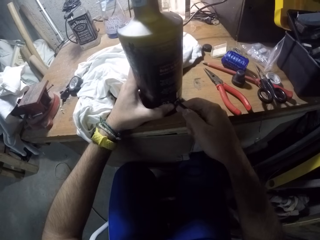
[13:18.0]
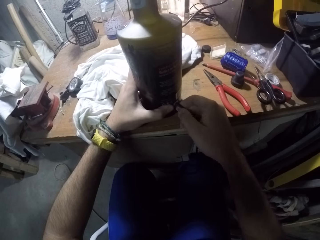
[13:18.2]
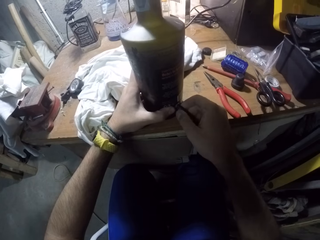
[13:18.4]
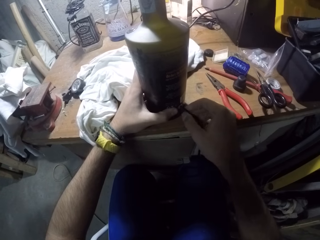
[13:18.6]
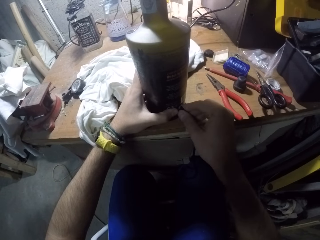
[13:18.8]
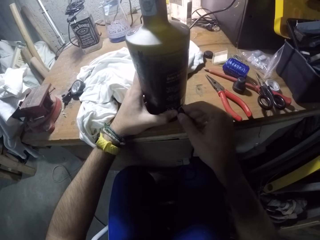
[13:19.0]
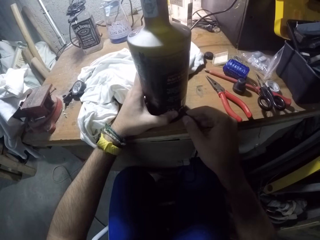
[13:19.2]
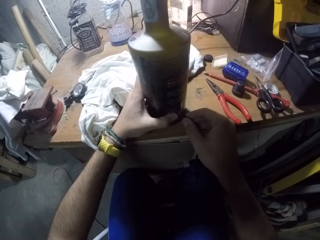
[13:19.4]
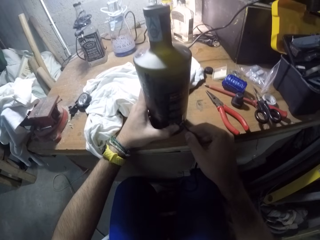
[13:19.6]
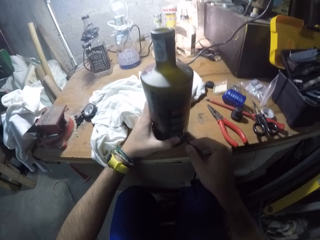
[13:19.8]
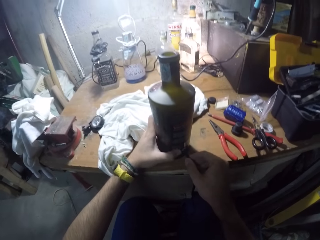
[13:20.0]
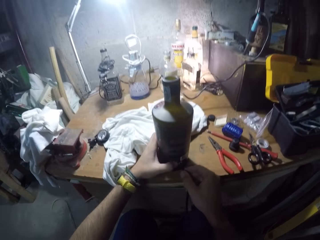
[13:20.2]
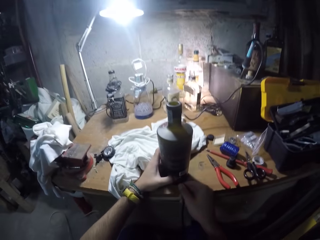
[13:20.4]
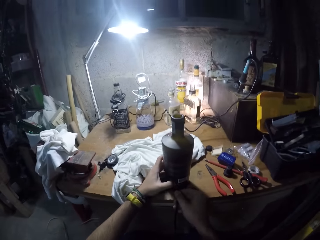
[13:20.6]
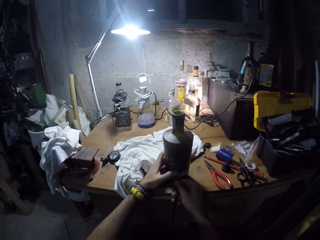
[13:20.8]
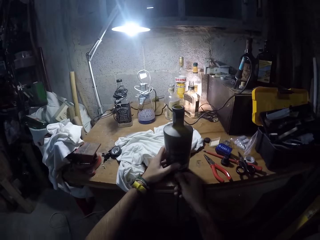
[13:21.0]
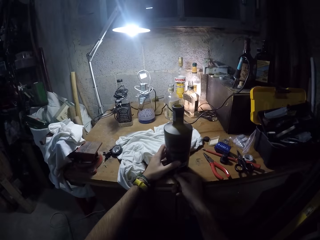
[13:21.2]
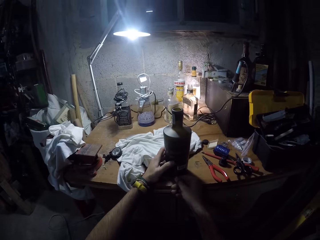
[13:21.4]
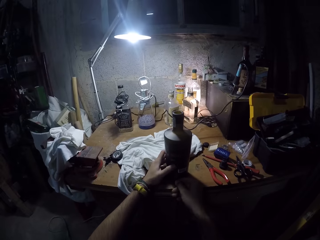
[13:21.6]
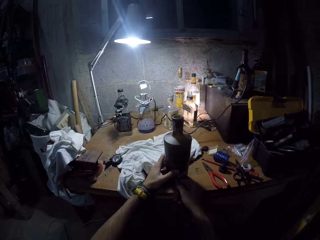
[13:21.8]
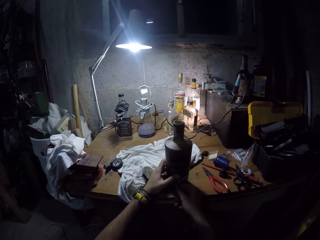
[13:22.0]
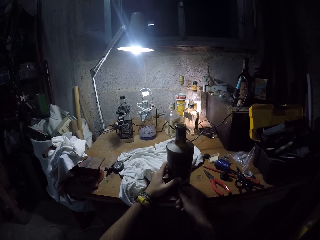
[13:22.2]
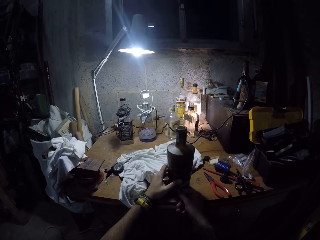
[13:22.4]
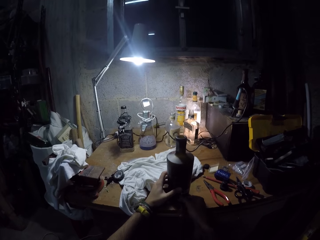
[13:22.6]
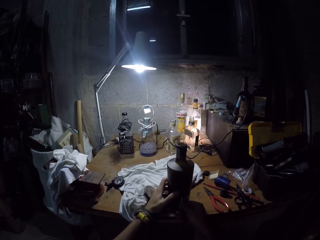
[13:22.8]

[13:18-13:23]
The camera wearer supports the bottle with his left hand.

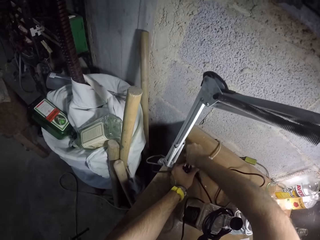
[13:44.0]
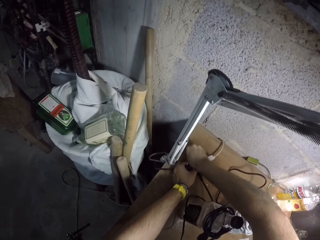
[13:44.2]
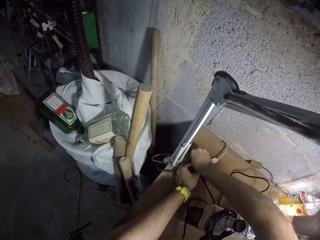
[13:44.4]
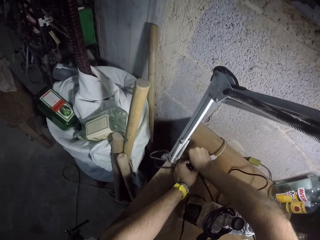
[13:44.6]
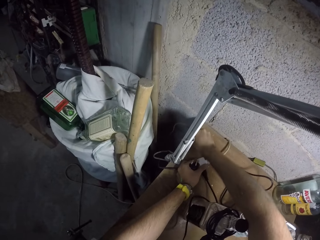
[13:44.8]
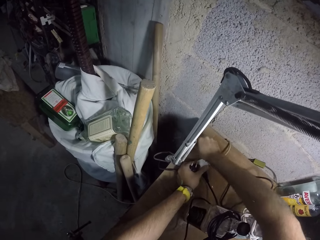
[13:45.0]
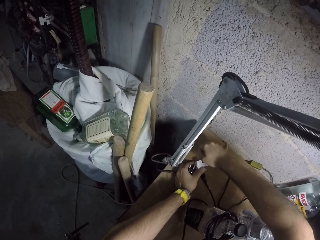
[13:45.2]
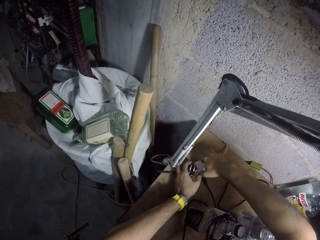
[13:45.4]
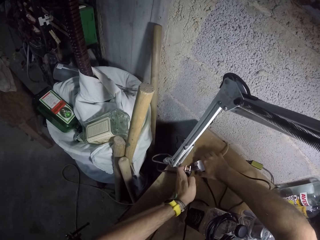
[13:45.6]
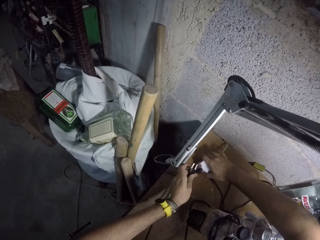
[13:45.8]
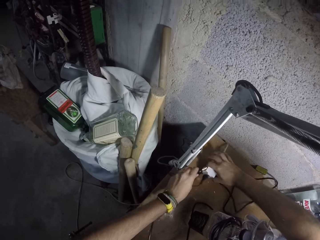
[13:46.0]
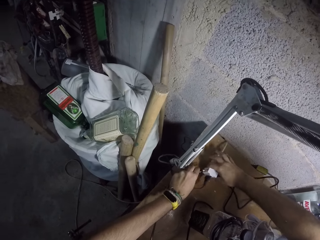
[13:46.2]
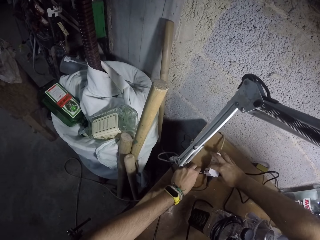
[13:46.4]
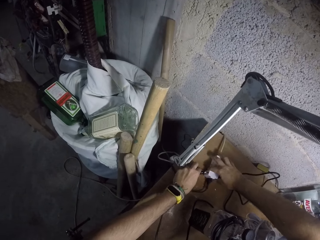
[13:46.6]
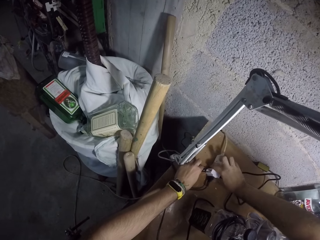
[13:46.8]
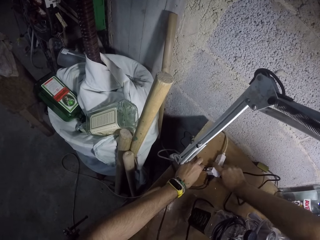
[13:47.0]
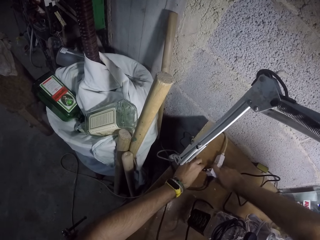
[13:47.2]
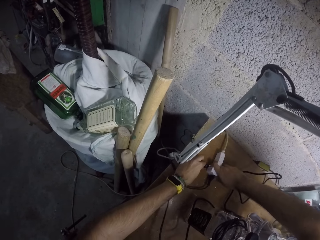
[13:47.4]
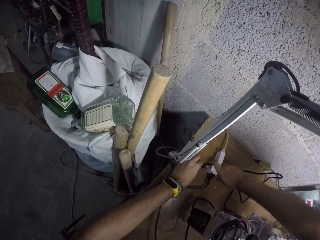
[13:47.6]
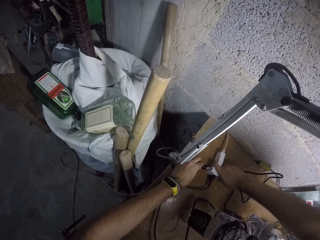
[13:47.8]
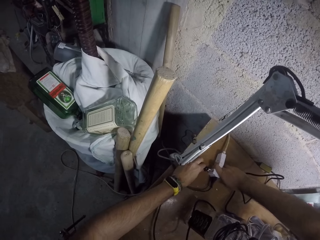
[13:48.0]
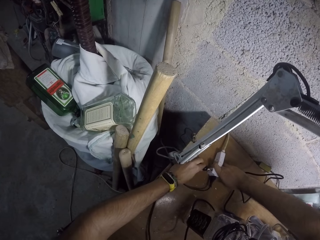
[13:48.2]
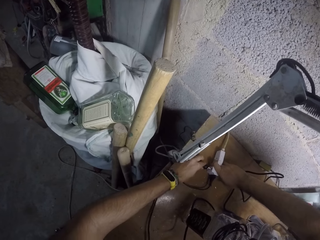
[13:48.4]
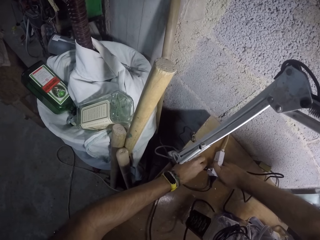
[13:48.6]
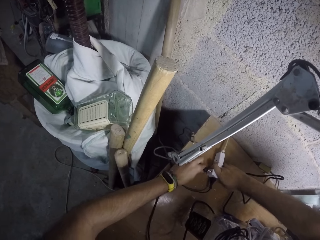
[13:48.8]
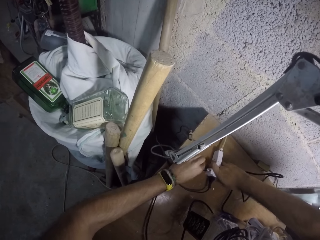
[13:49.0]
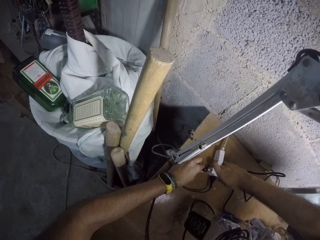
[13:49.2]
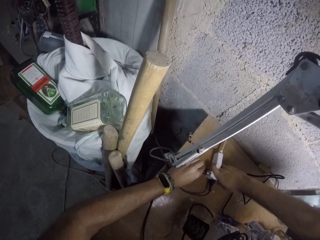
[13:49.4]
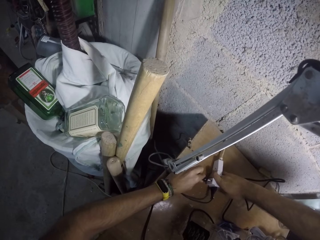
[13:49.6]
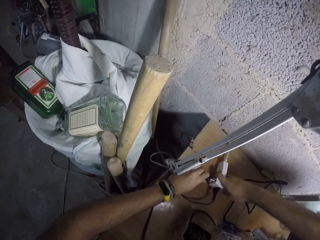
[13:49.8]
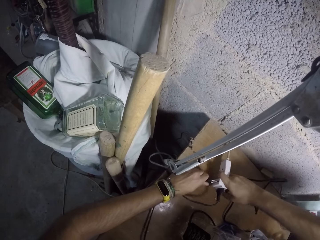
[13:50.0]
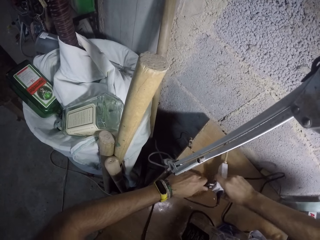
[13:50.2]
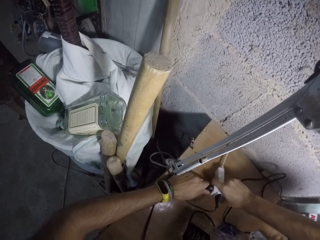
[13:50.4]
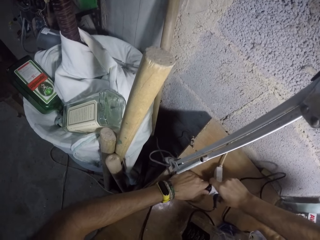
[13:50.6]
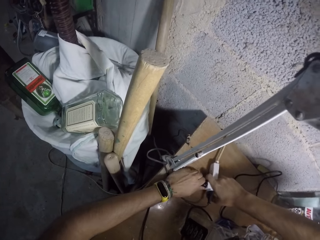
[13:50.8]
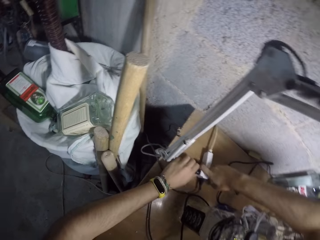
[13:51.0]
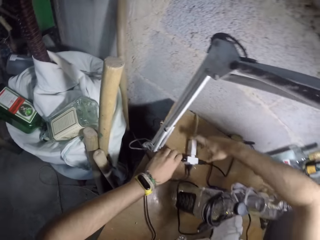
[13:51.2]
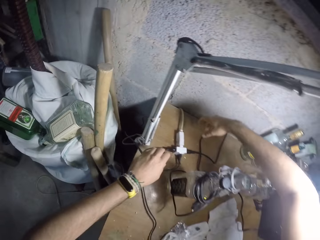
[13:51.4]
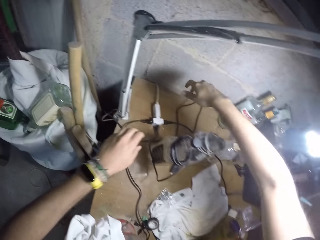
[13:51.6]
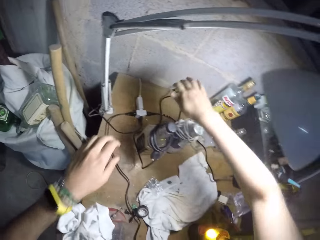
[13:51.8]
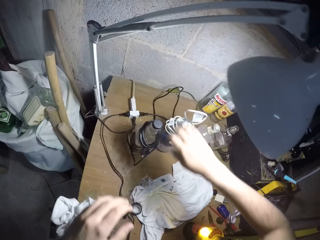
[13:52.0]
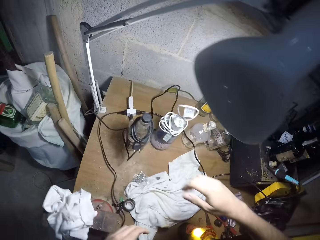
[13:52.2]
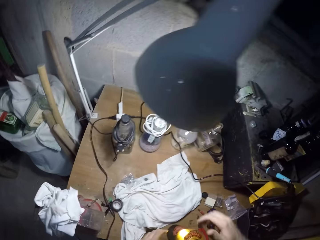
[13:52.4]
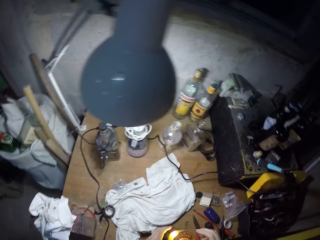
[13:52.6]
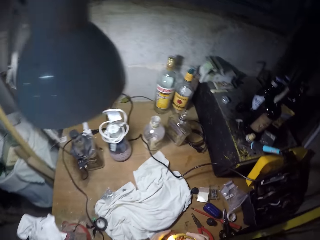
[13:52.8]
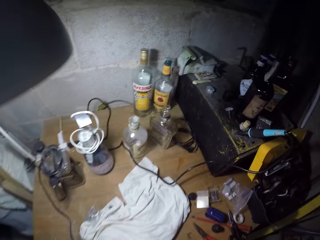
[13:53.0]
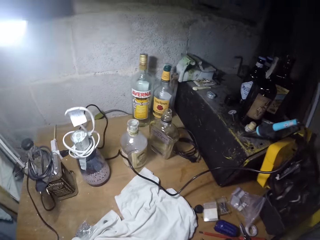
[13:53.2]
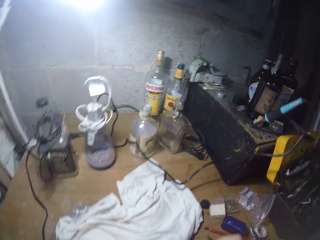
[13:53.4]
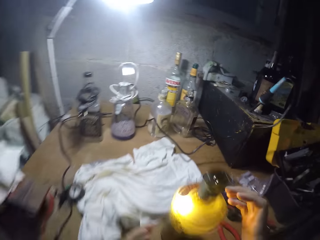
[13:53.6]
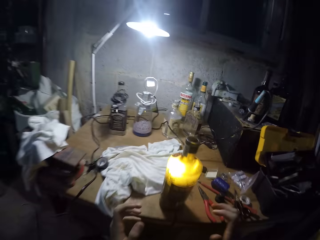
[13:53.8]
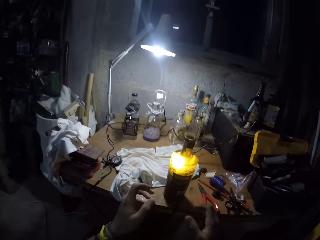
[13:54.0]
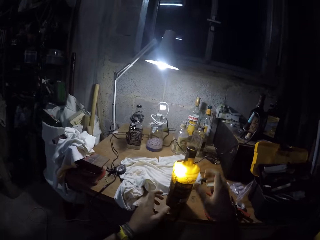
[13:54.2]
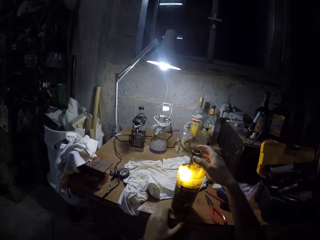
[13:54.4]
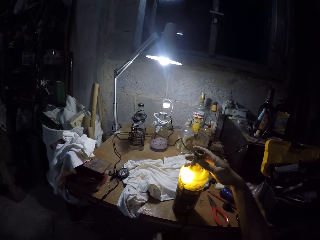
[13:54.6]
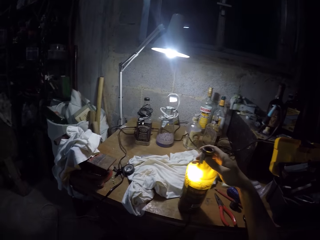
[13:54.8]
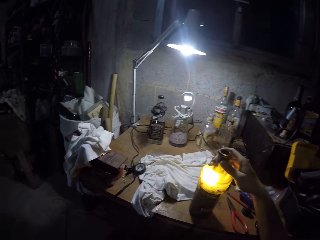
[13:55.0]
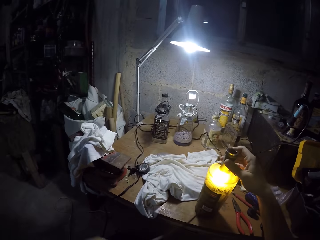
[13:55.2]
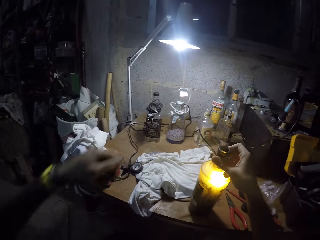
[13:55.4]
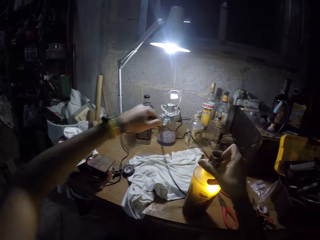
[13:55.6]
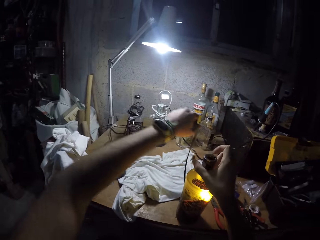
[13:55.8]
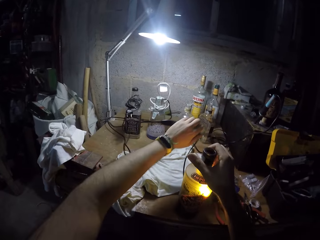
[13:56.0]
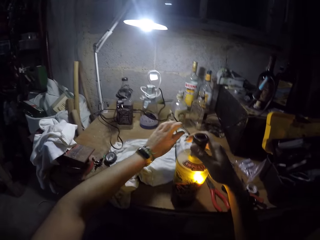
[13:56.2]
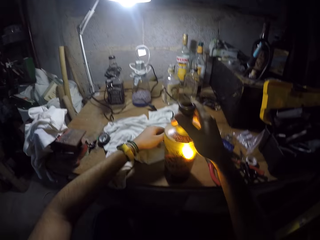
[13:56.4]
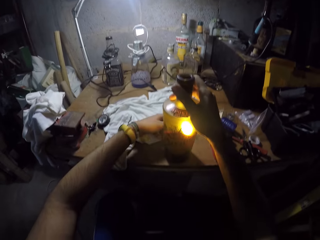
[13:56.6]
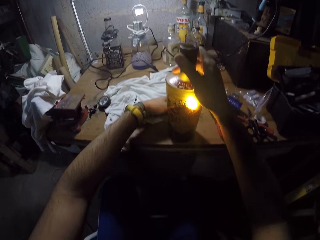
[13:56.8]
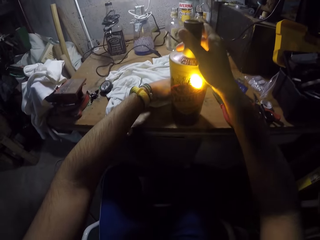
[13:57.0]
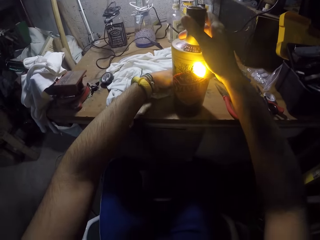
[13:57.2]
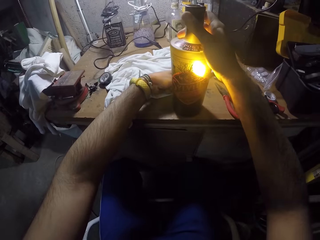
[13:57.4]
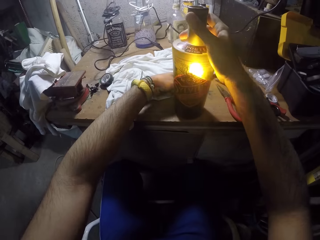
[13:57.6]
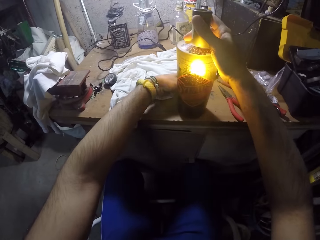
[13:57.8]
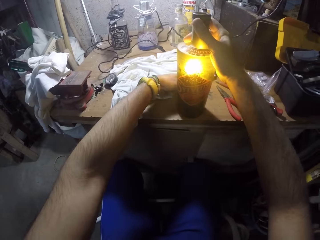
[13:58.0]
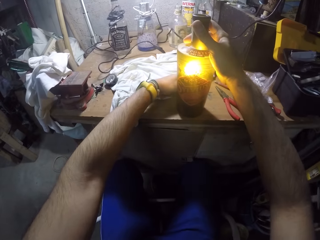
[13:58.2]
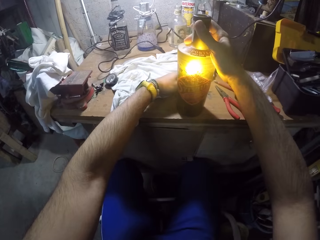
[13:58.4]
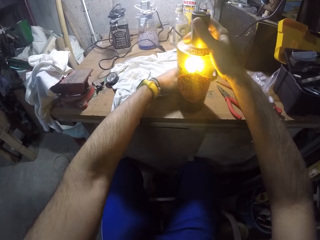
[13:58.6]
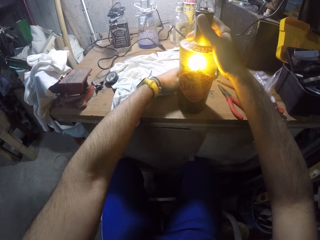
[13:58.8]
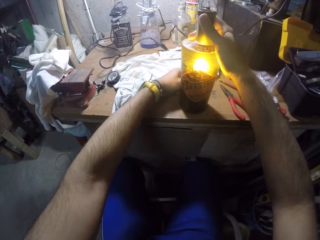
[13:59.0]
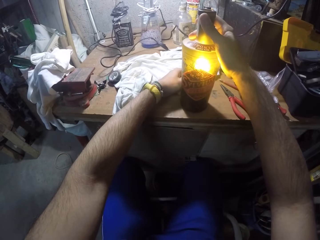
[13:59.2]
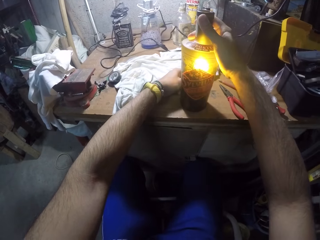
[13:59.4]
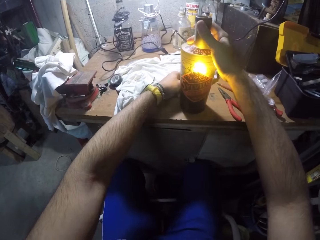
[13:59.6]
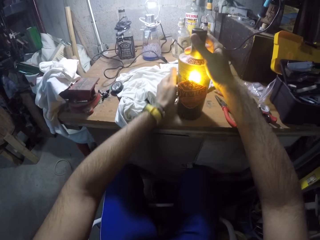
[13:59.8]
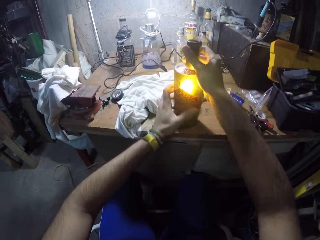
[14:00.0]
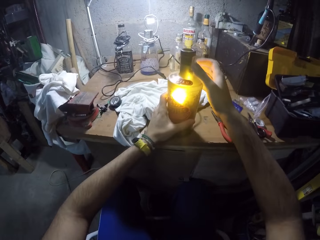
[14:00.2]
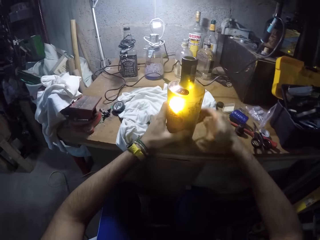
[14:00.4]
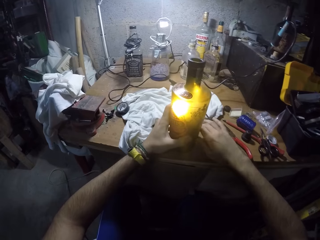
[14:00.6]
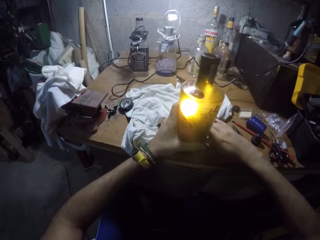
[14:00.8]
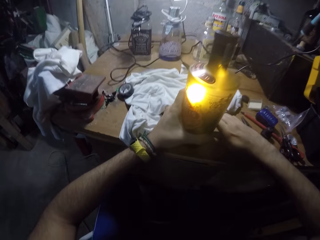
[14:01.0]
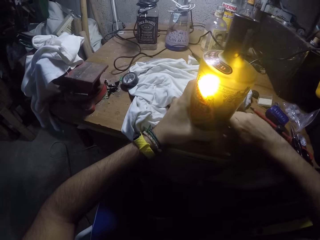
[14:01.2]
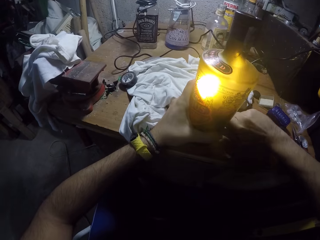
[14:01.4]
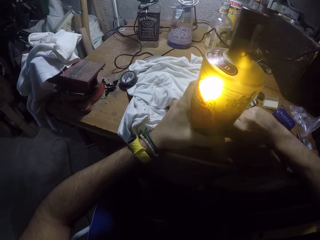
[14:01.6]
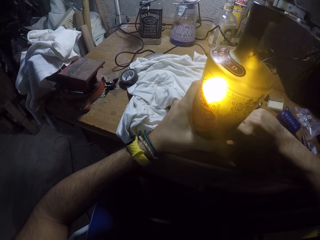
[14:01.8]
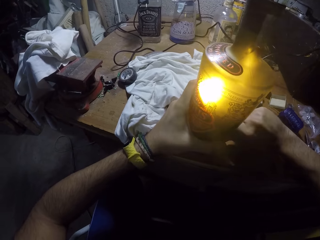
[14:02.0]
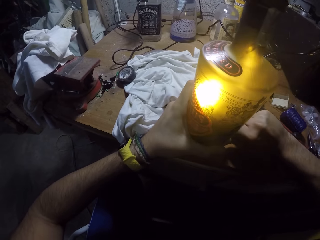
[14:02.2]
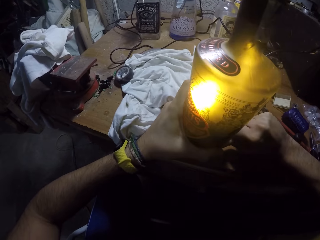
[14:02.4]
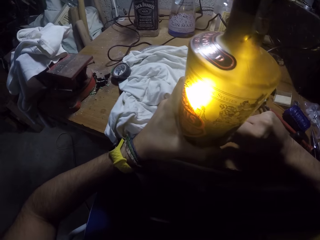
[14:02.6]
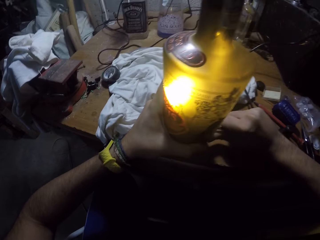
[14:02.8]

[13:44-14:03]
The camera wearer plugs the electric cable to the socket on the table with both hands. He holds the black bottle with both hands. He adjusts the black bottle on the table with his right hand. He touches the bottle. He moves the electric cable from the floor to the table with his left hand. He changes the bottle. He adjusts the electric cable on the black bottle on the table with both hands. He adjusts the bottle.
